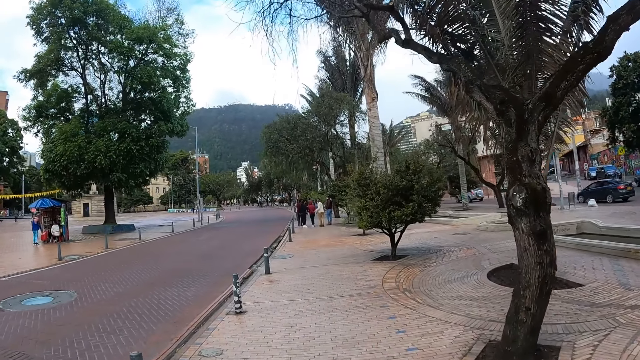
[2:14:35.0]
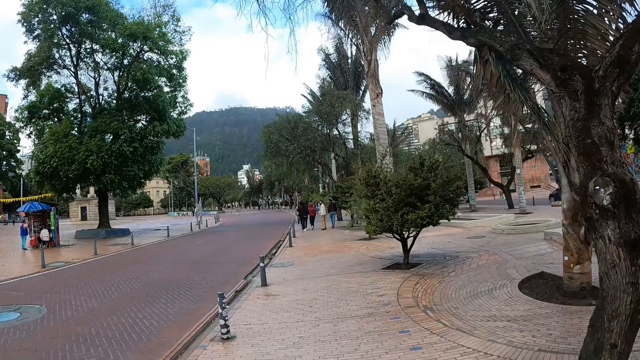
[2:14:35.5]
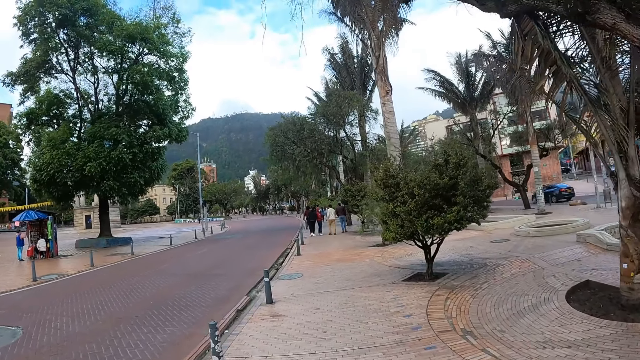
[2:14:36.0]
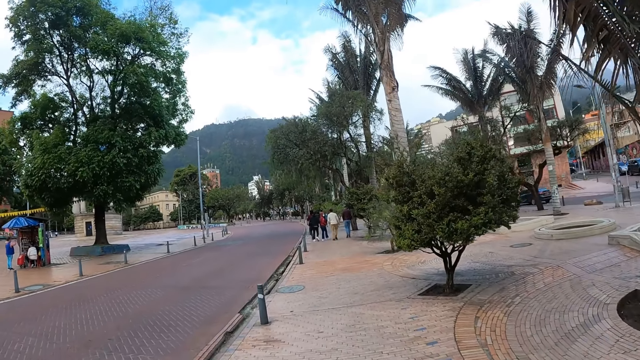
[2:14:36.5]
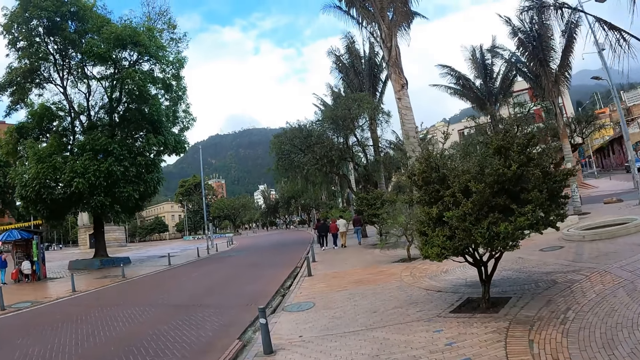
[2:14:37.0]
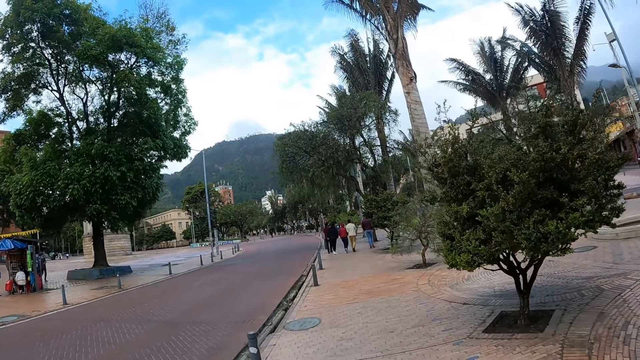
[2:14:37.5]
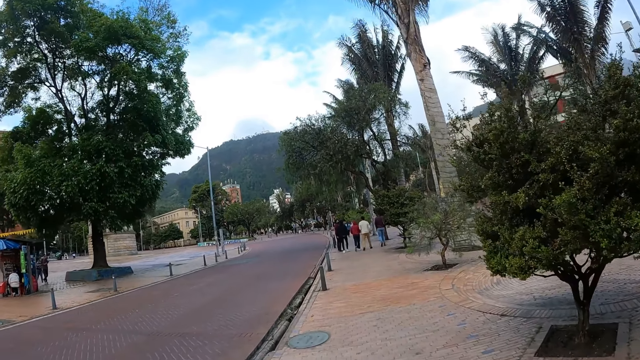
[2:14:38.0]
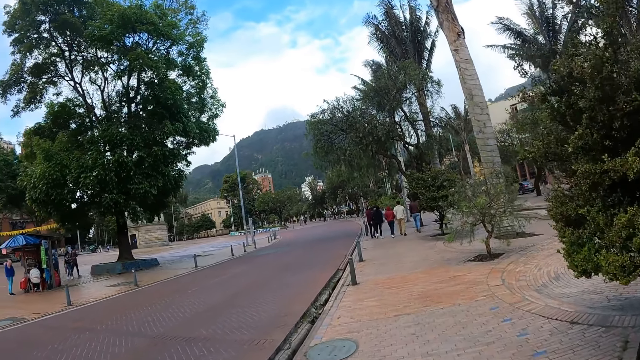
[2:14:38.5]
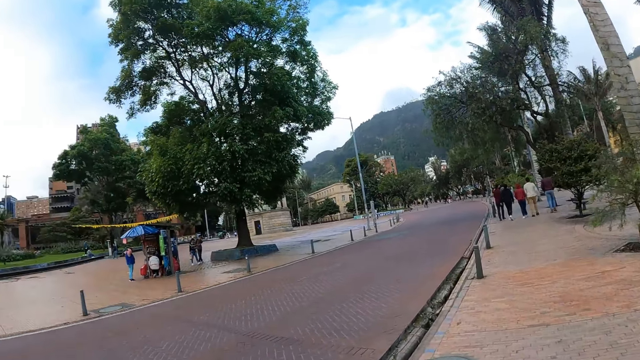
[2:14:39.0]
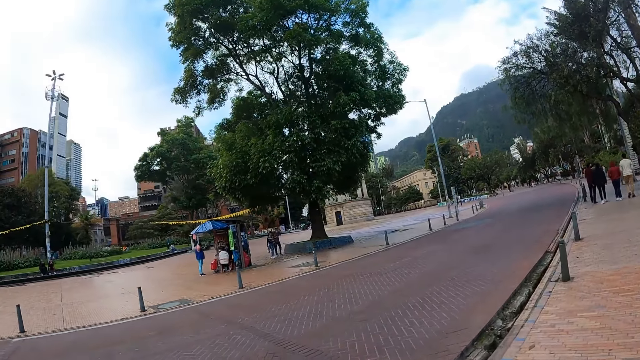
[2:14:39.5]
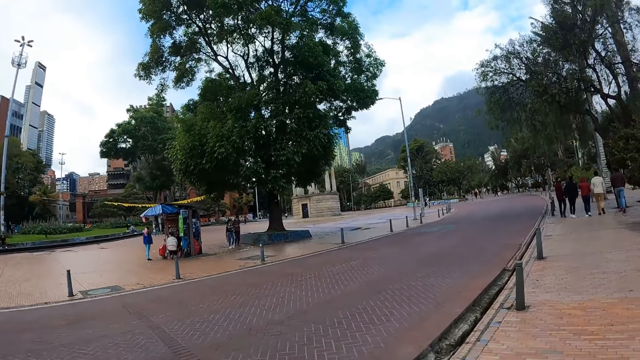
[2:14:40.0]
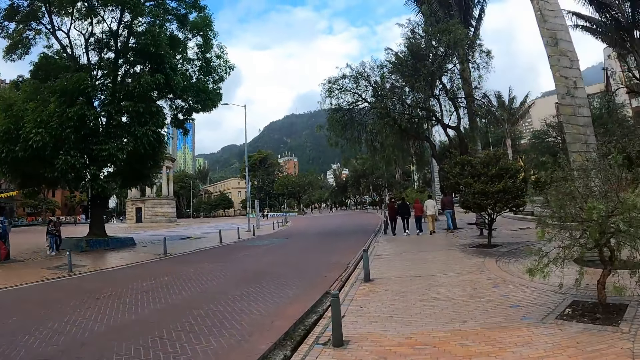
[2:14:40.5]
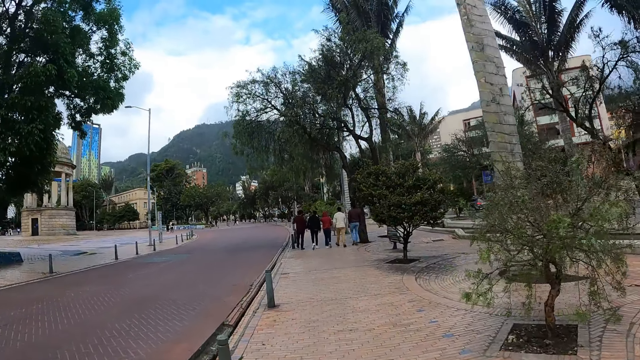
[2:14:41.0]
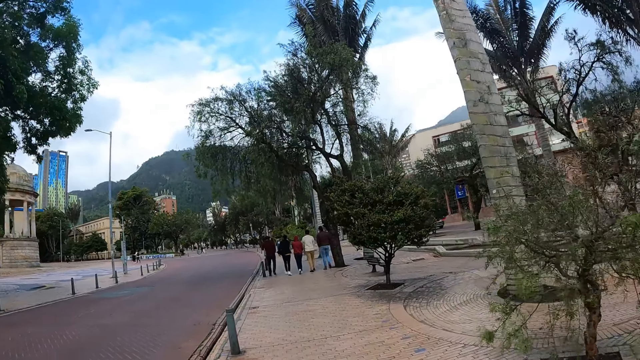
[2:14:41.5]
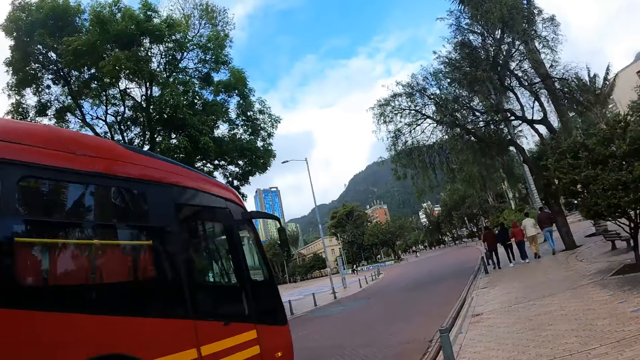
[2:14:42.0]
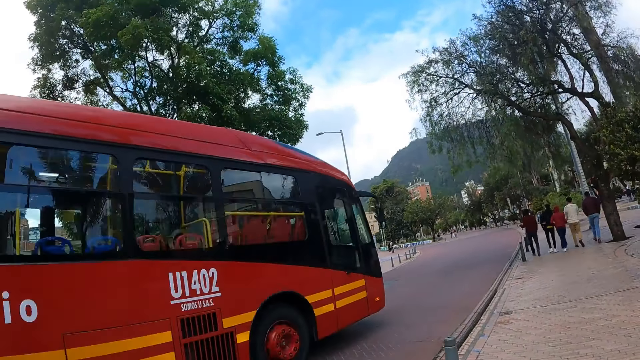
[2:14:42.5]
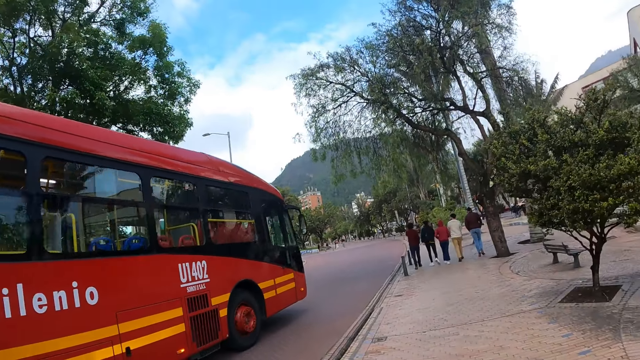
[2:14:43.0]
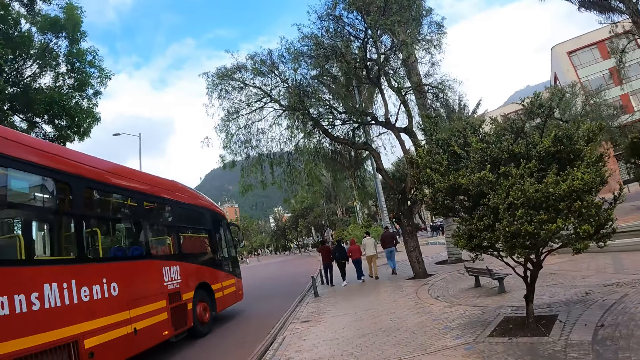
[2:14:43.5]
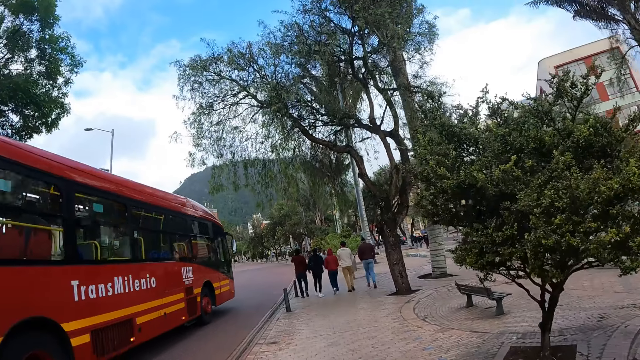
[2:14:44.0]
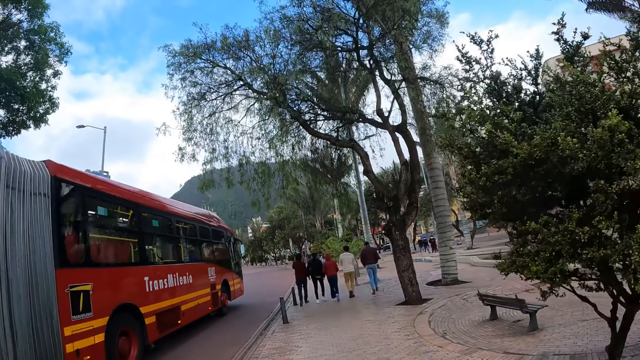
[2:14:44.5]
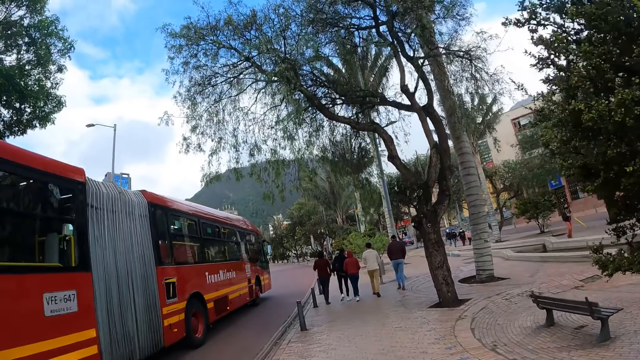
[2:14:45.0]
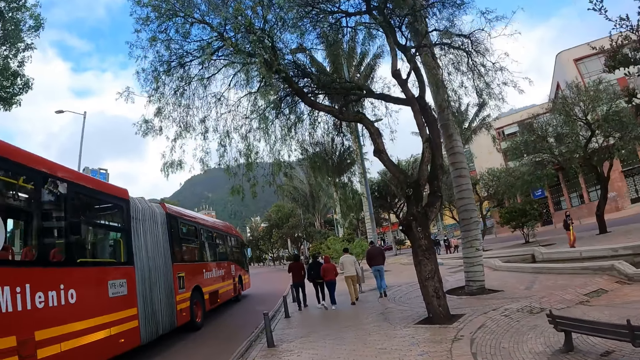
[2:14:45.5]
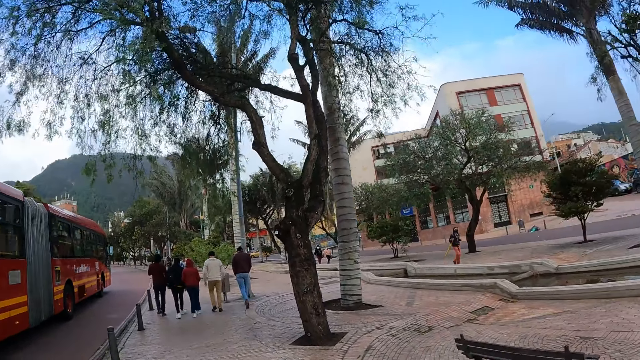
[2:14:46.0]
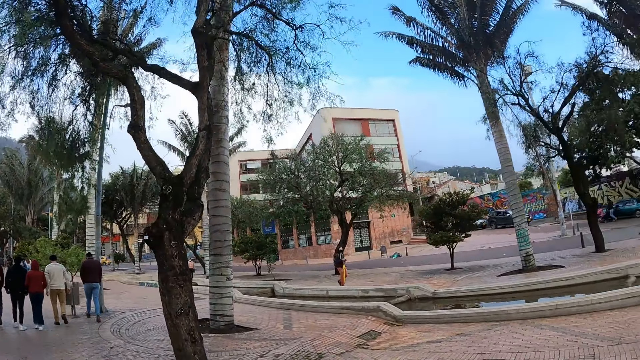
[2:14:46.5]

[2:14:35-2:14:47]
The camera wearer walks beside the road.

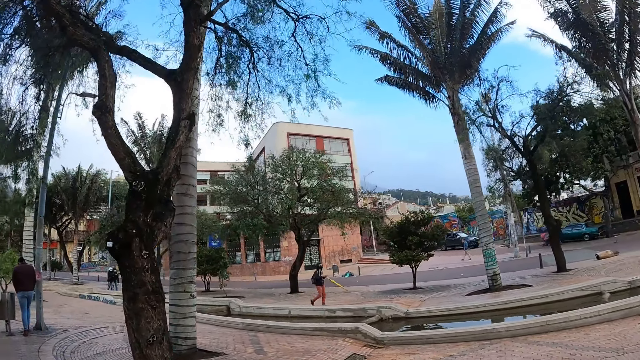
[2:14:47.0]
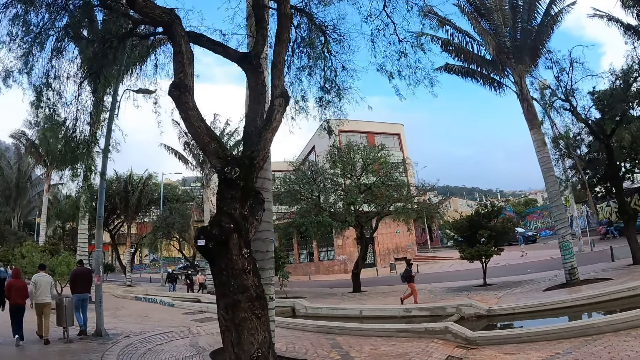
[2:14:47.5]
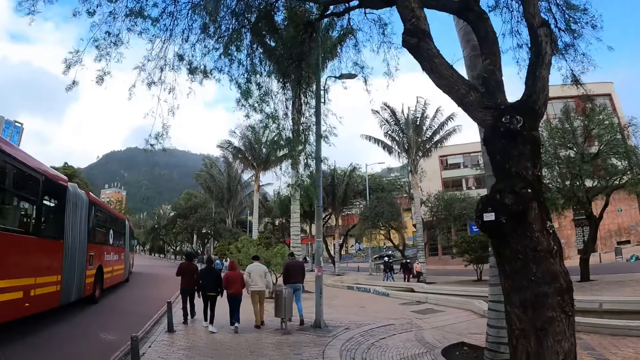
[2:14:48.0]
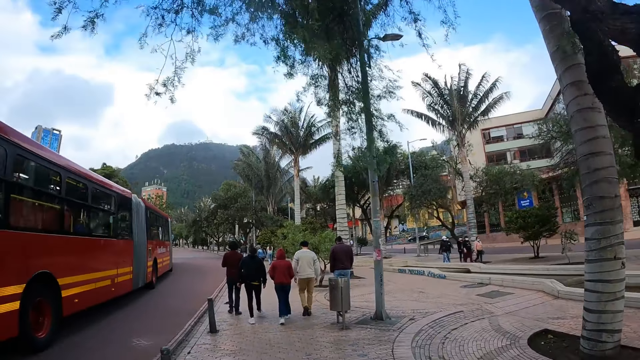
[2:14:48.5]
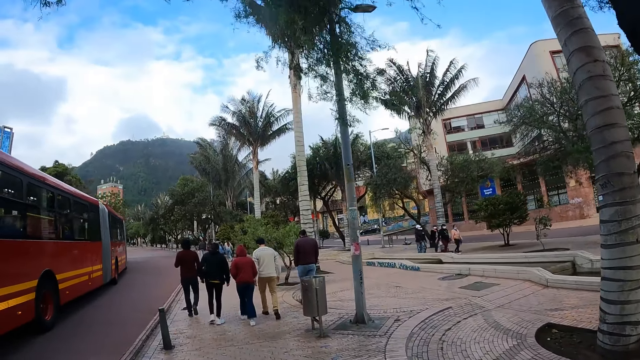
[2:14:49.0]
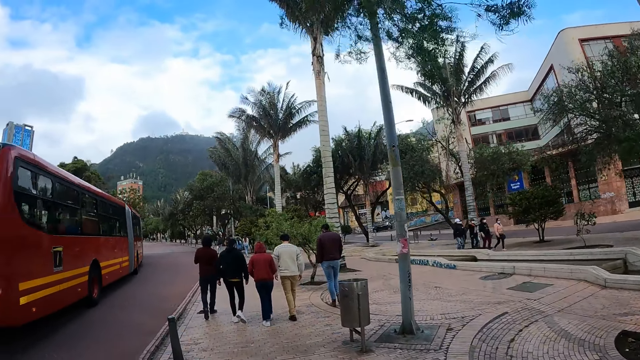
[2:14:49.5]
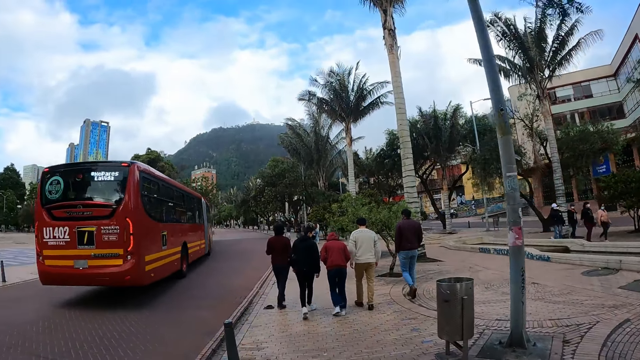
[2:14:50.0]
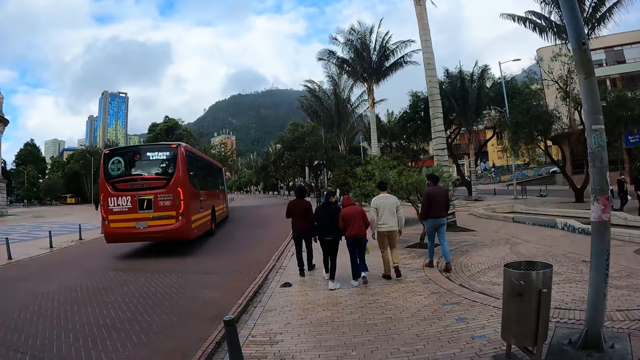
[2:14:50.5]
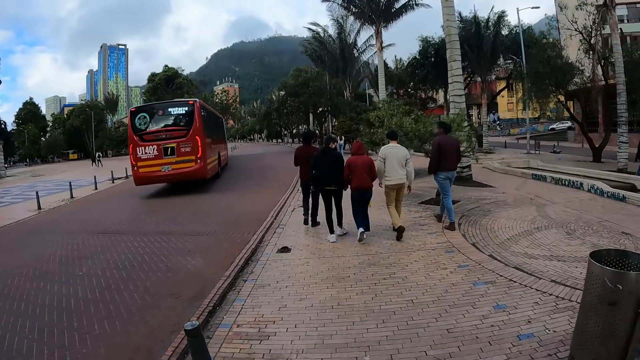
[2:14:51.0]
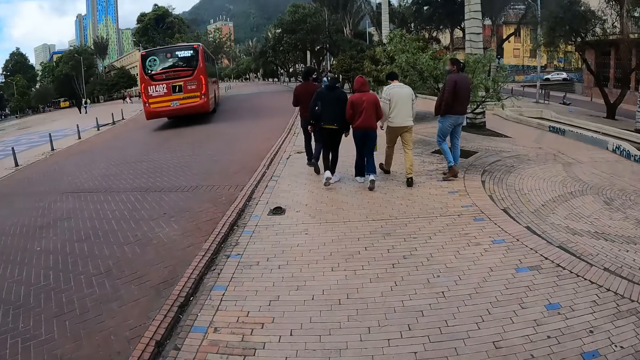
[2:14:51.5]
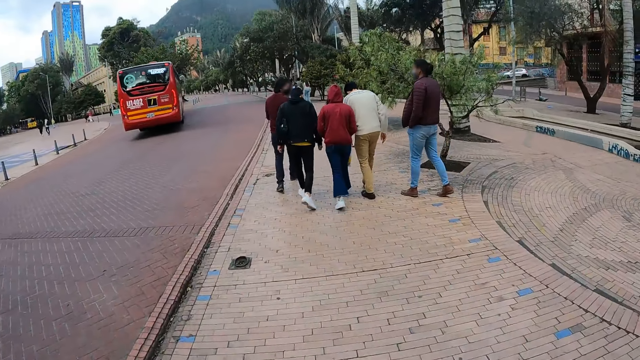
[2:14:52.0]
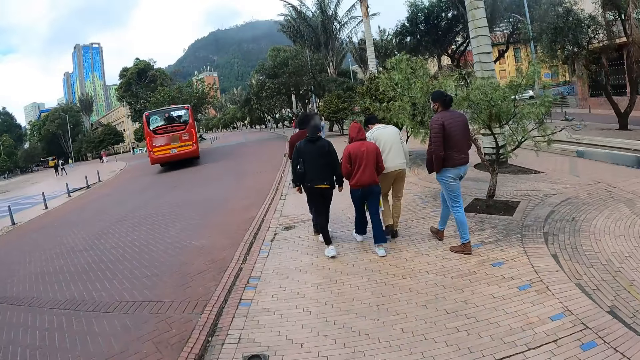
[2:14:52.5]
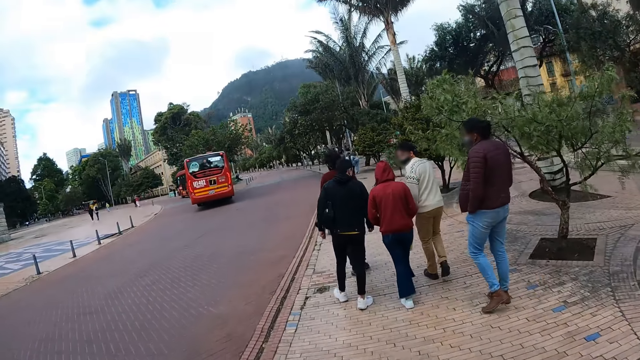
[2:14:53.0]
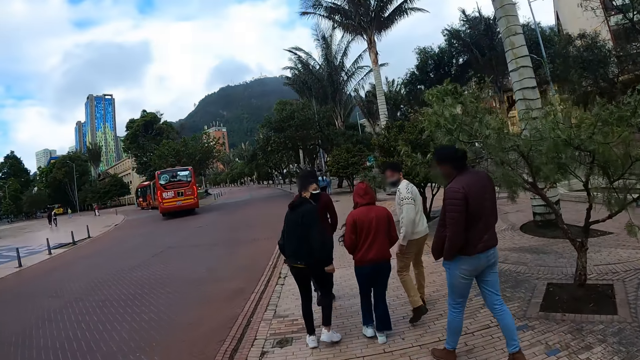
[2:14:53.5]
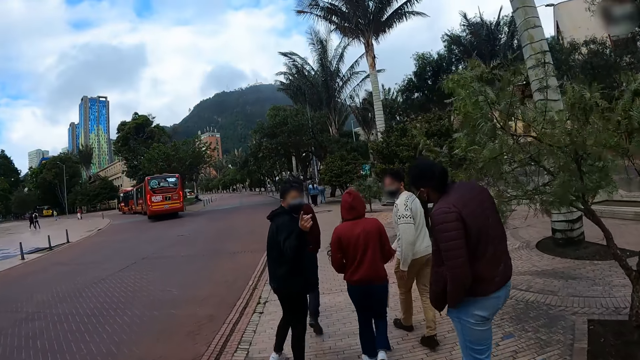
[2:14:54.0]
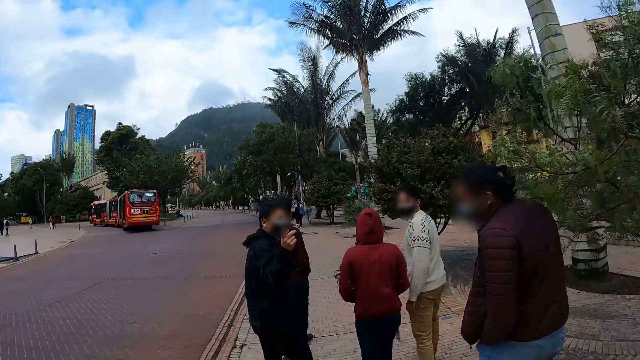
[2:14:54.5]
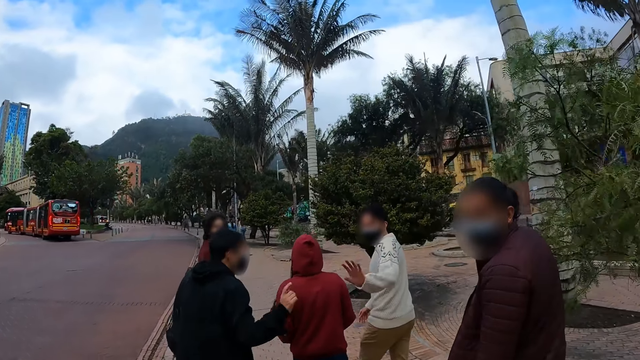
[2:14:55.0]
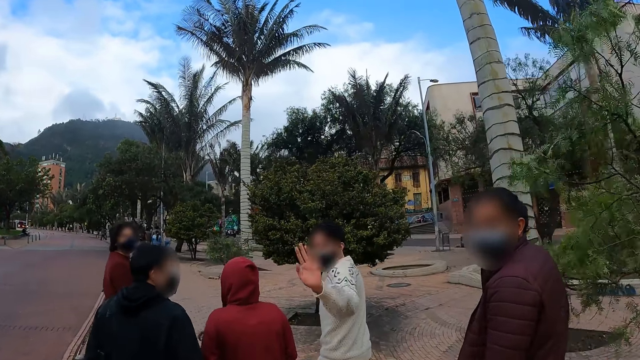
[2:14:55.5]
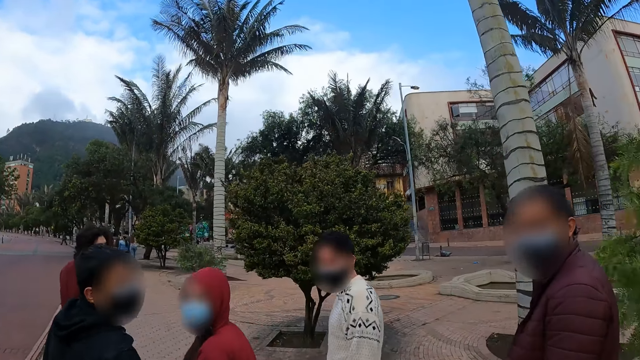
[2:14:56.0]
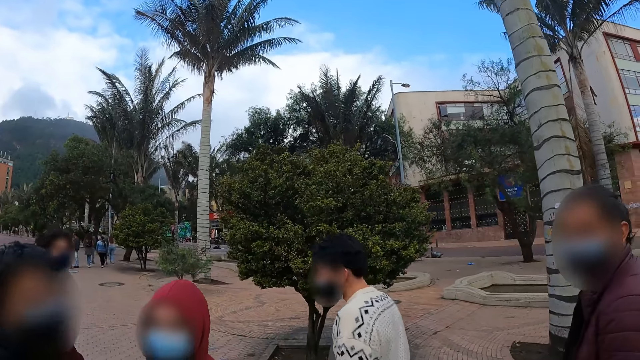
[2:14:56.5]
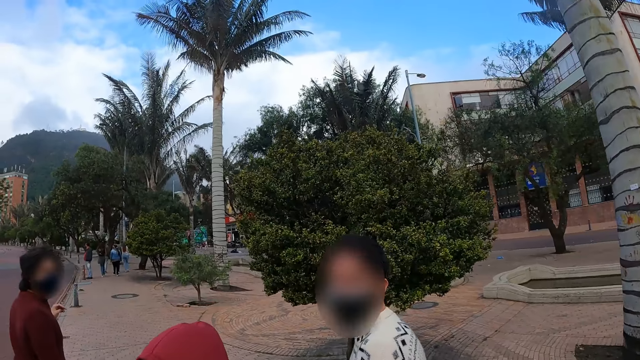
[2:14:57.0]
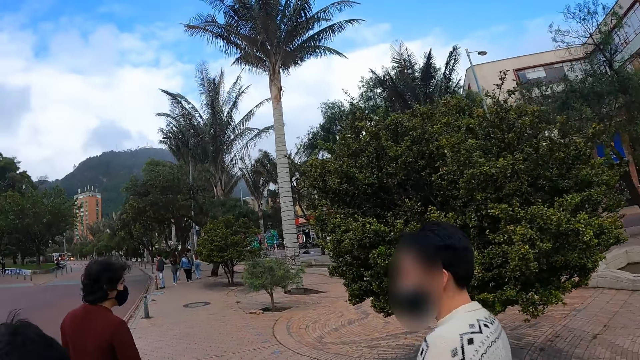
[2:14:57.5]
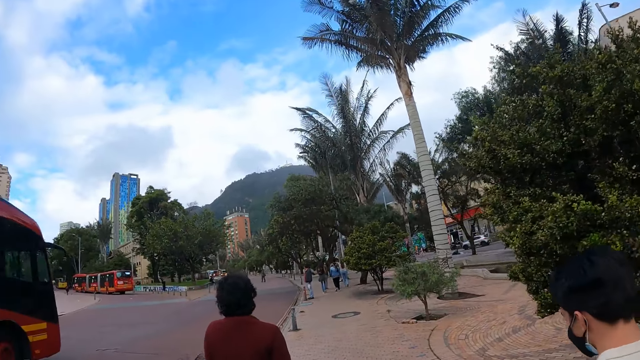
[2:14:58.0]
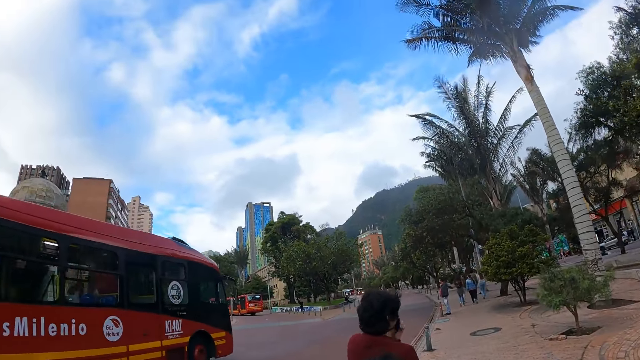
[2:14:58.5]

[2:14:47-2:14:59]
A man gestures to the camera wearer. Another man gestures to the camera wearer. The camera wearer interacts to a person.
